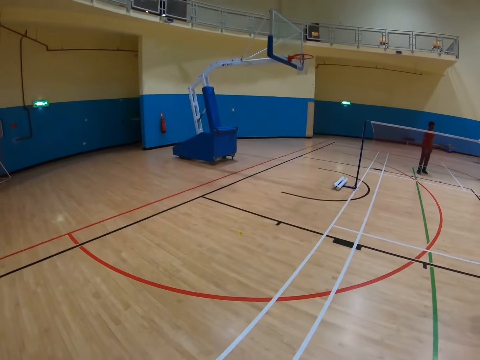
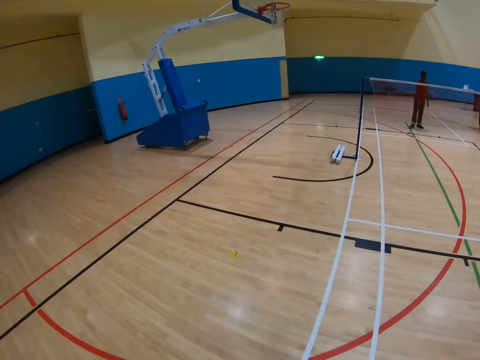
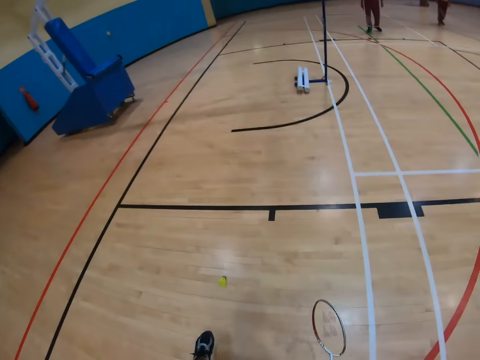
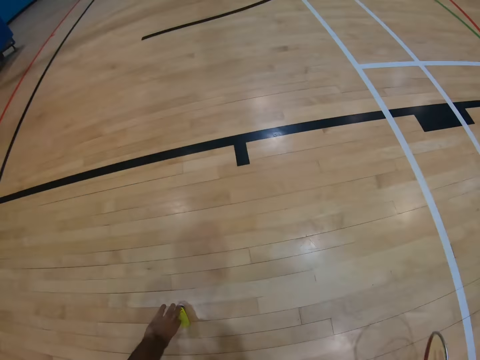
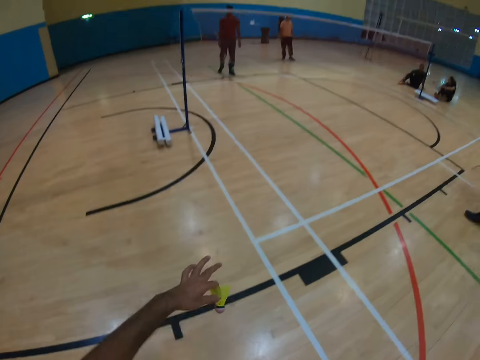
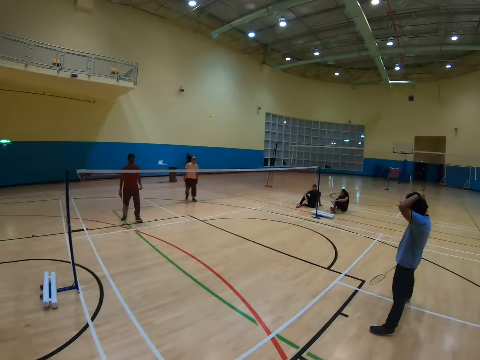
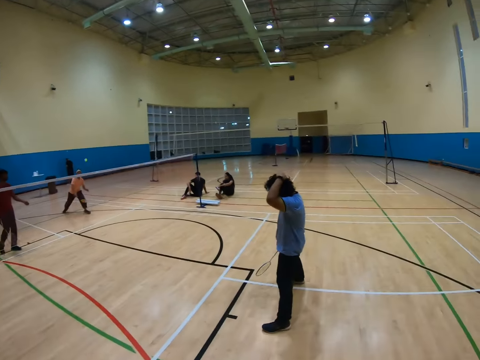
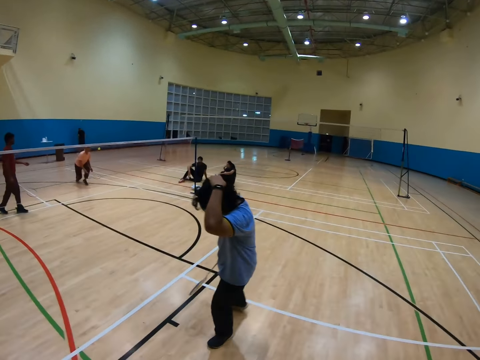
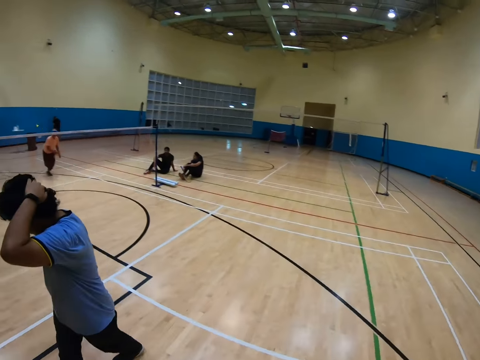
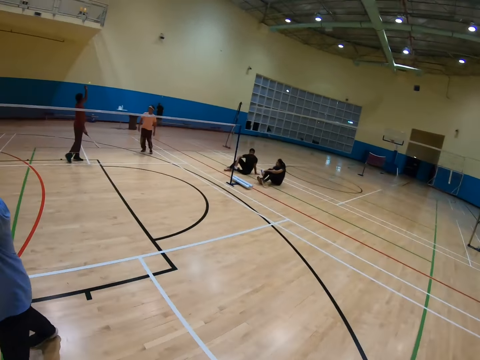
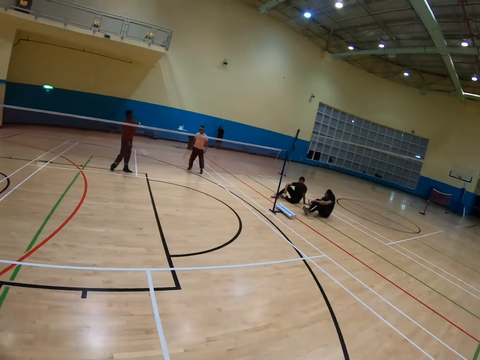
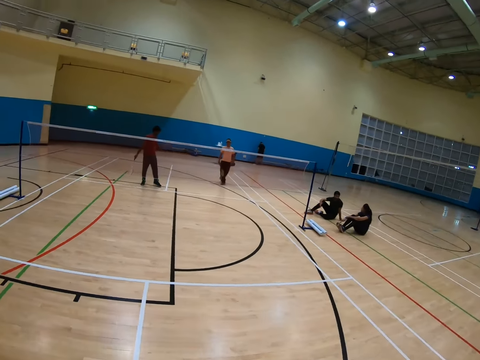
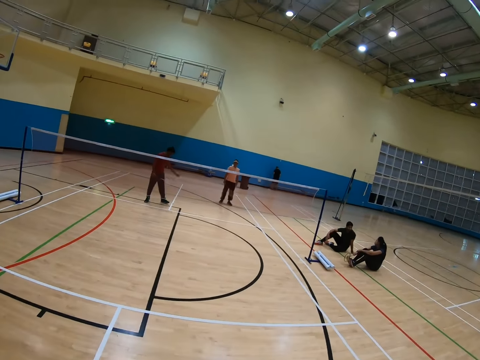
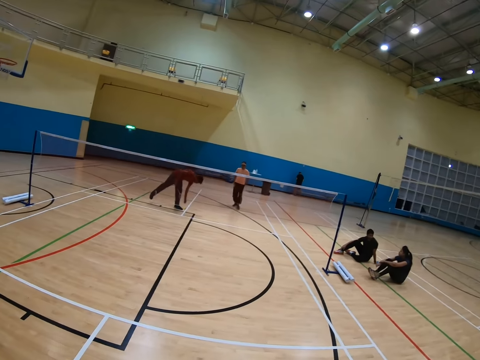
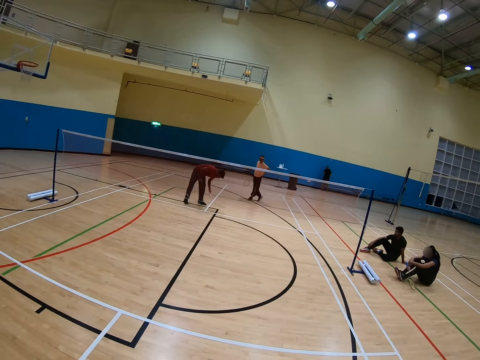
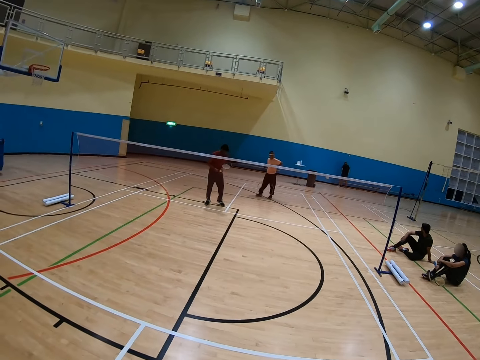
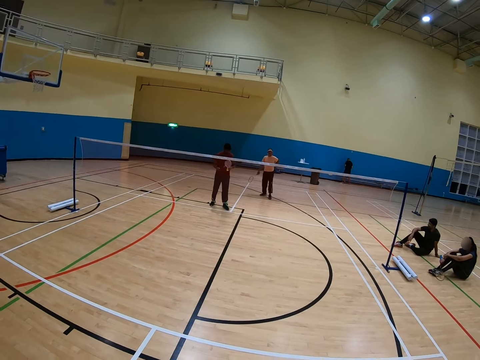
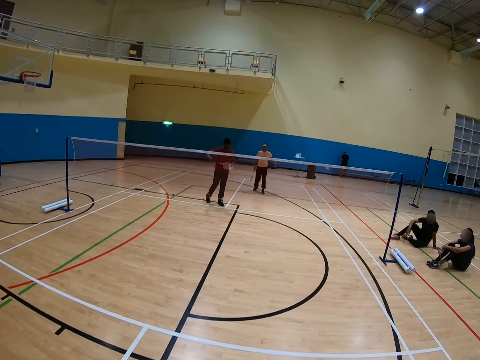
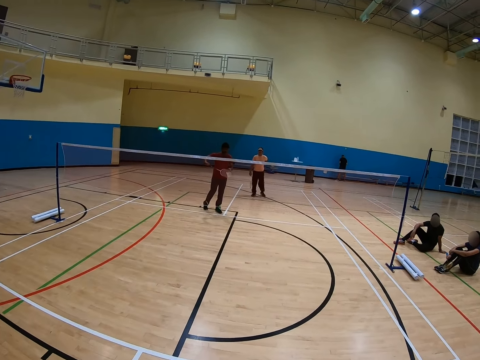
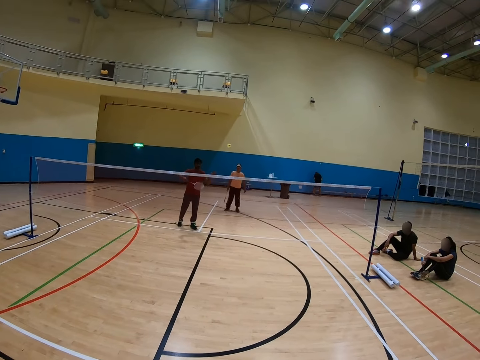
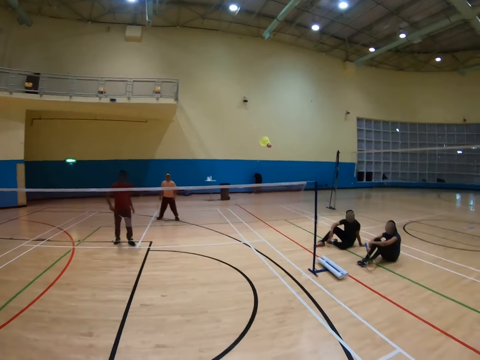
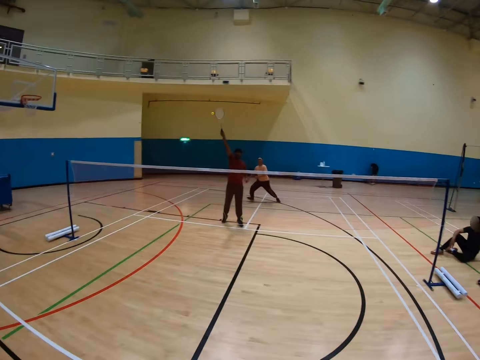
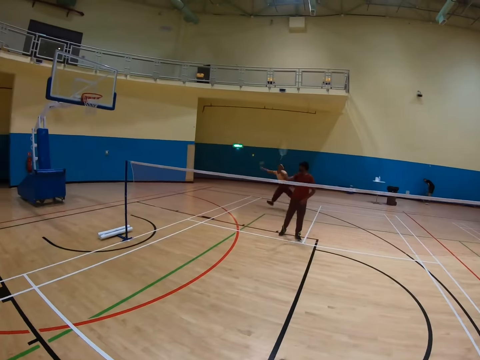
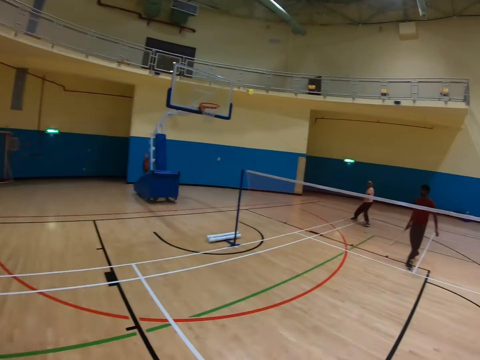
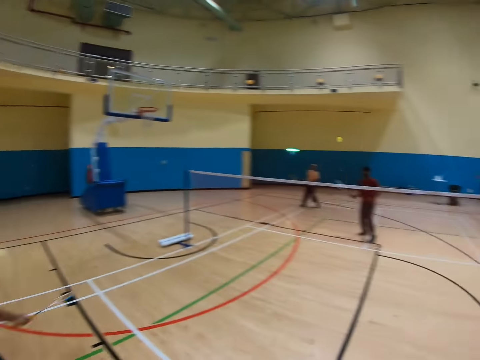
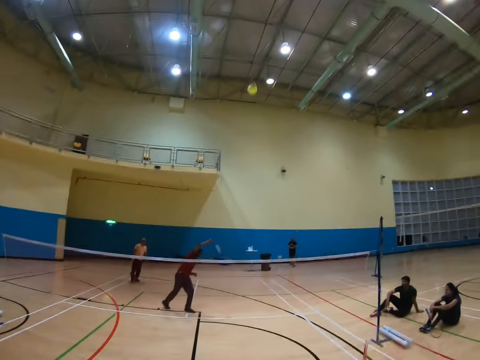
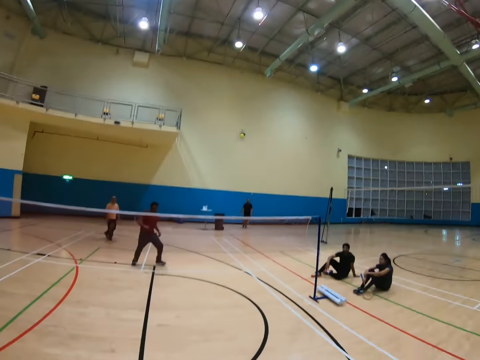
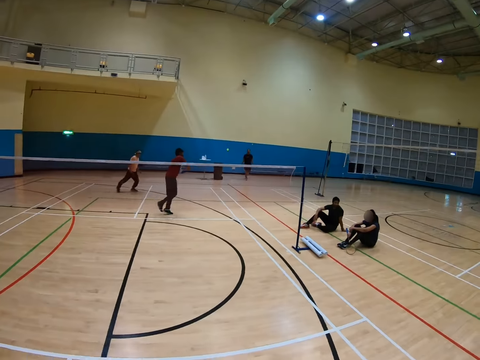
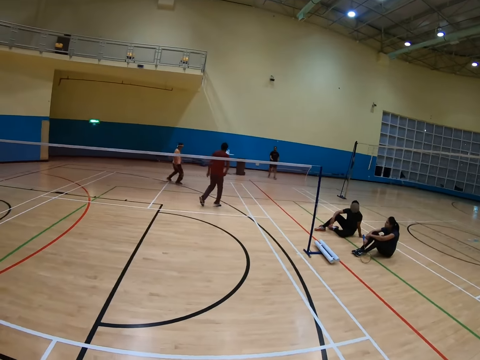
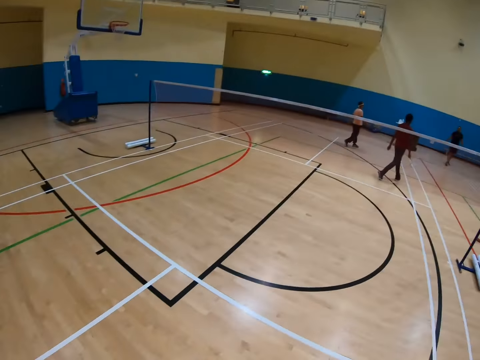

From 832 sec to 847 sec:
The camera wearer walks in a badminton court. They pick up a shuttlecock. They play a badminton game. They walk in the badminton court. A man walks in the badminton court. Another man picks up the shuttlecock. The second man plays the badminton game. A third man plays the badminton game. The second man plays the badminton game.

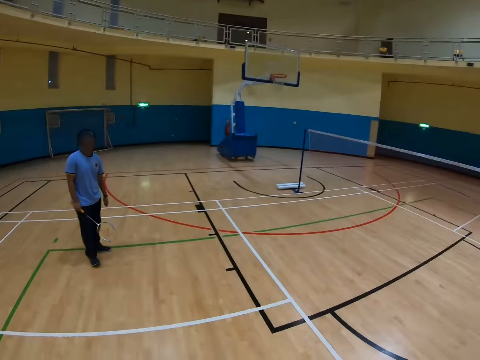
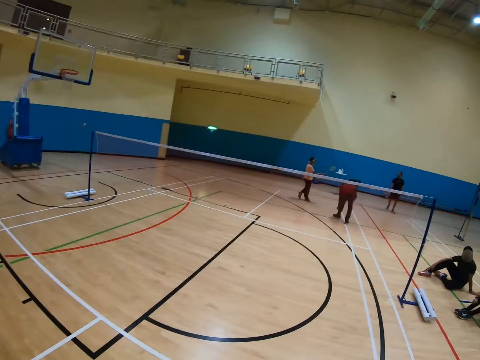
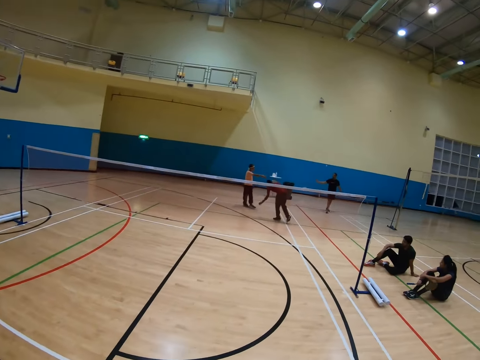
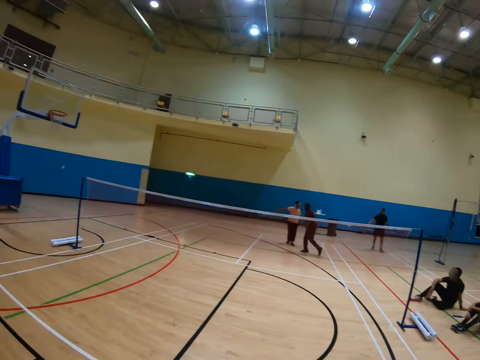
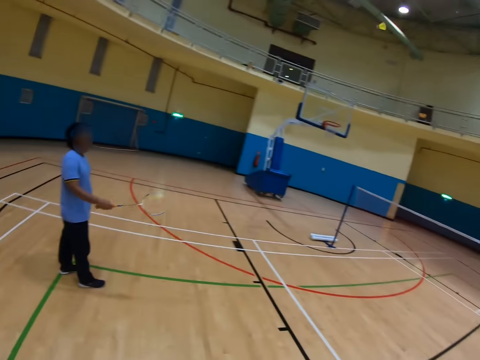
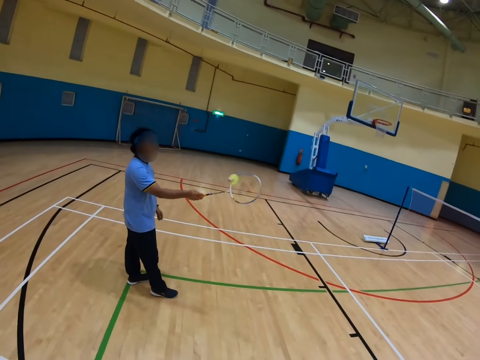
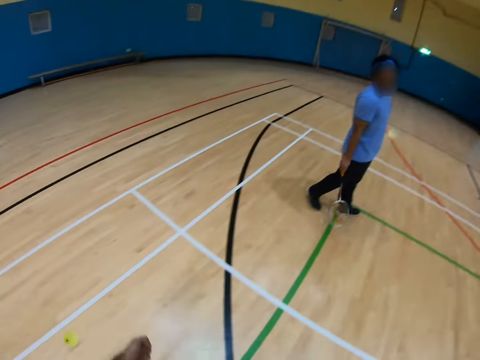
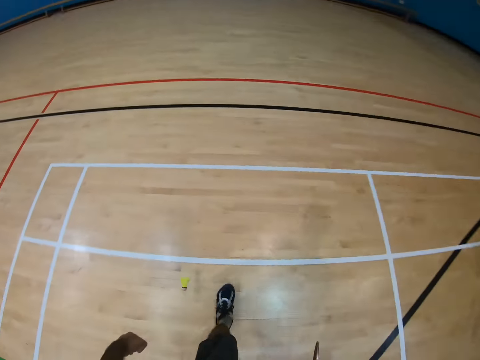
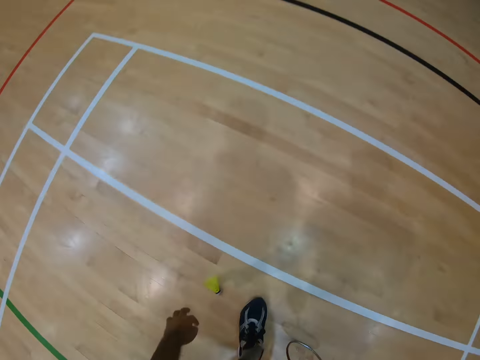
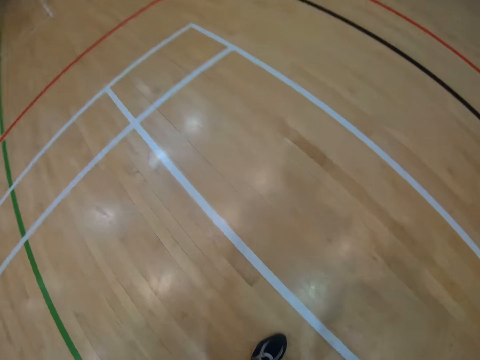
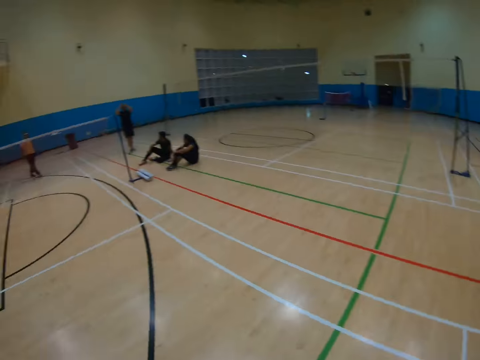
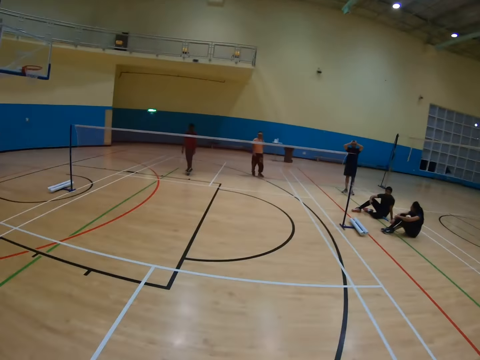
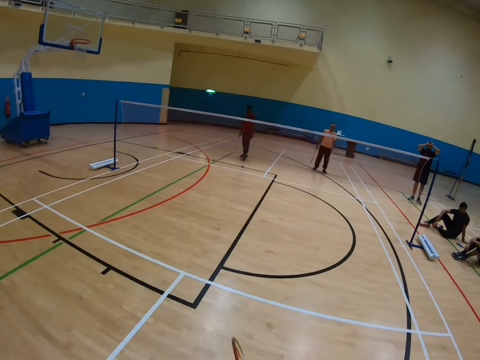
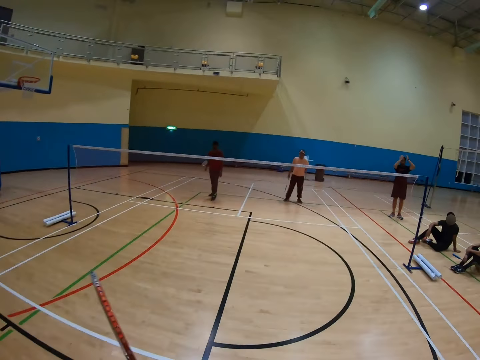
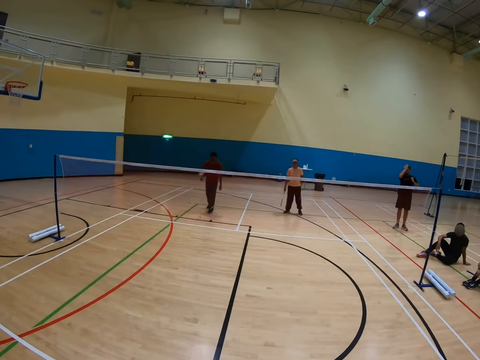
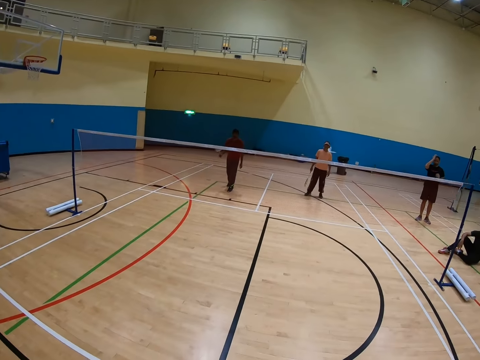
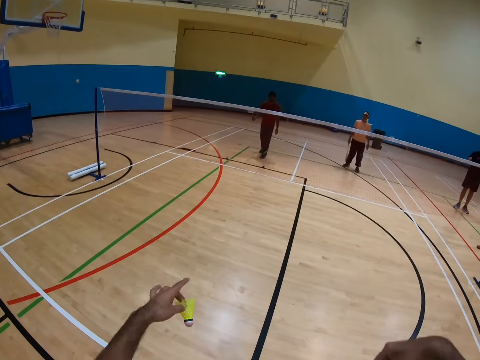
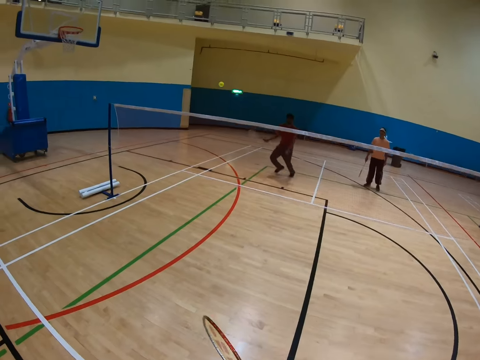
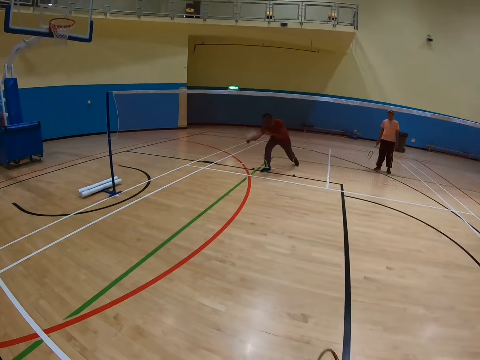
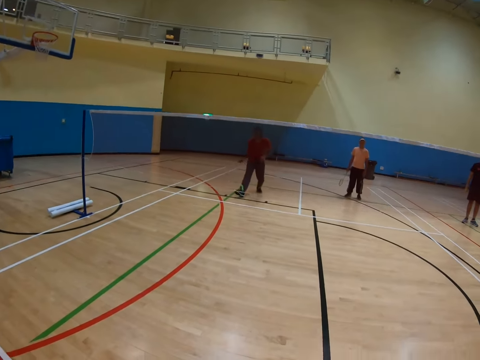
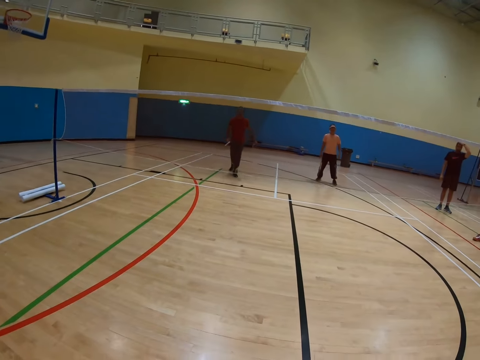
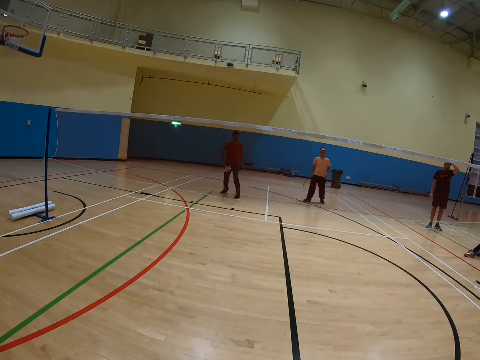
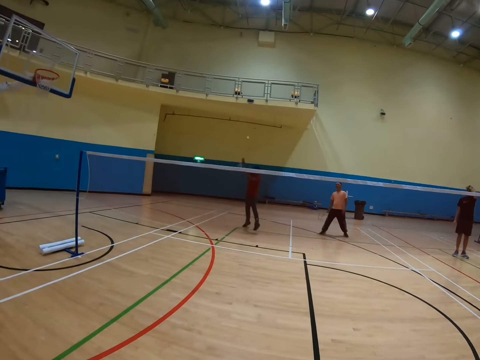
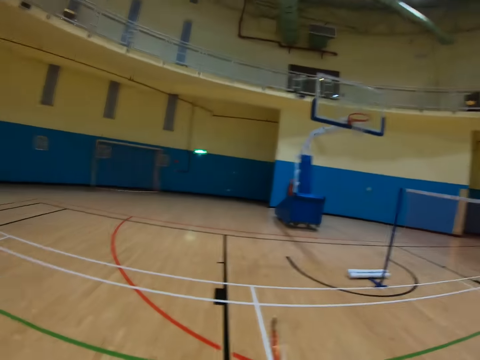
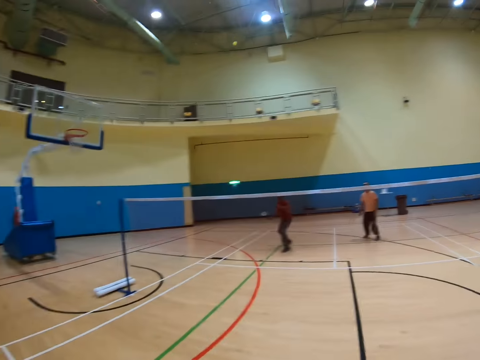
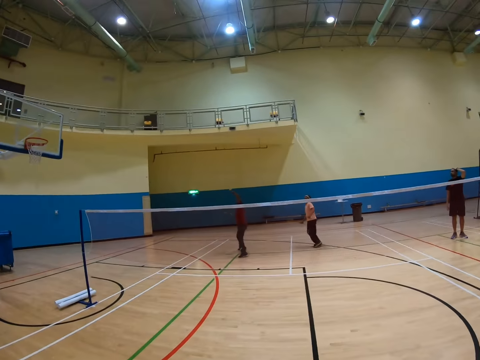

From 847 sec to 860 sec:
A man picks up a shuttle. The camera wearer picks up a shuttlecock. They walk in the badminton court. They play a badminton game. The man plays the badminton game.
